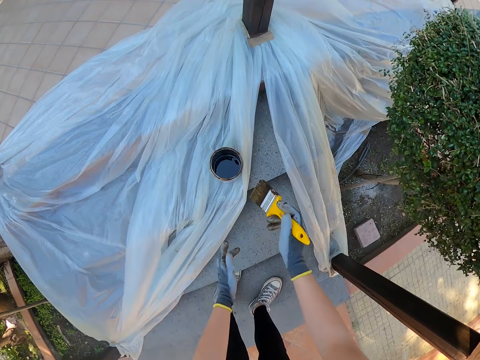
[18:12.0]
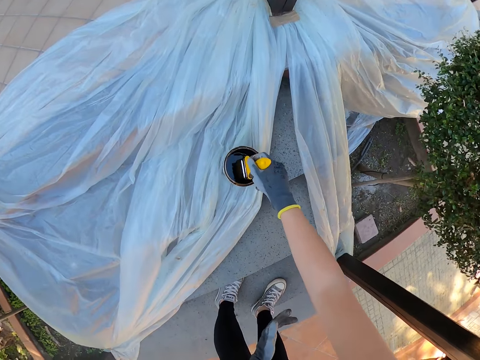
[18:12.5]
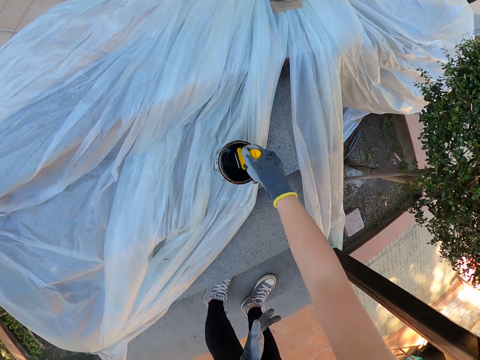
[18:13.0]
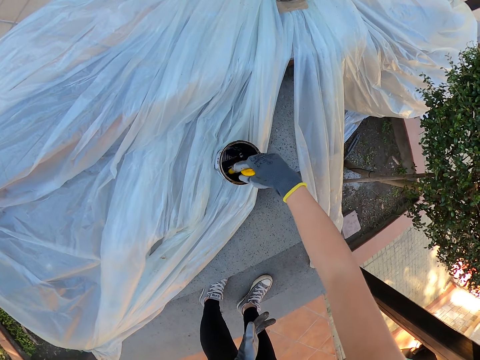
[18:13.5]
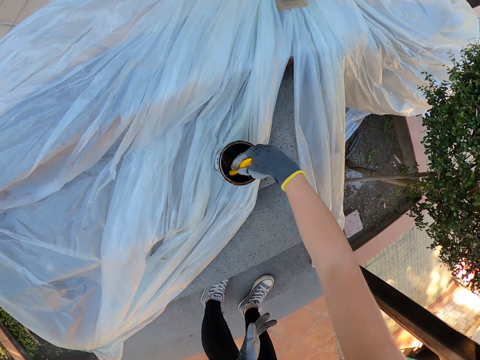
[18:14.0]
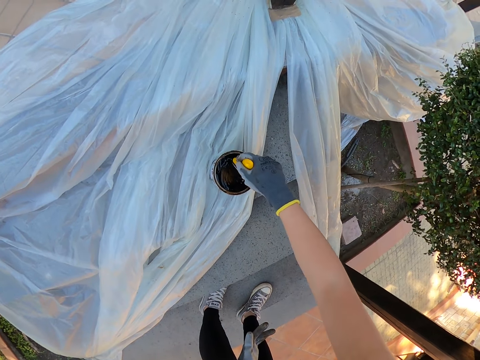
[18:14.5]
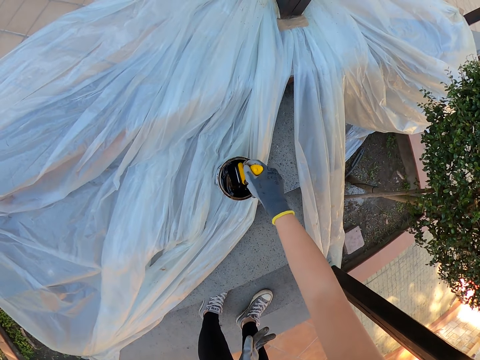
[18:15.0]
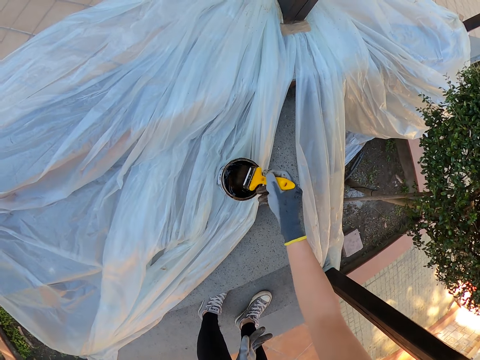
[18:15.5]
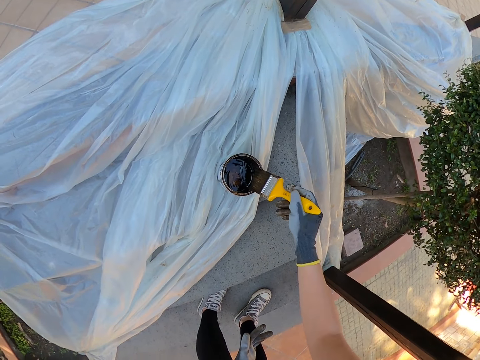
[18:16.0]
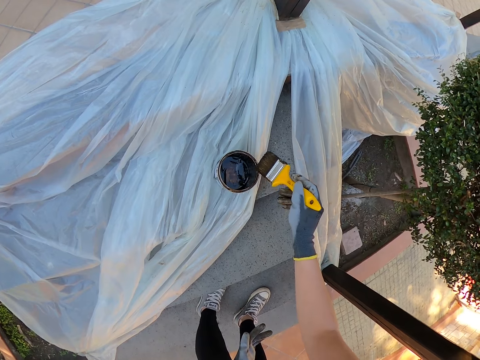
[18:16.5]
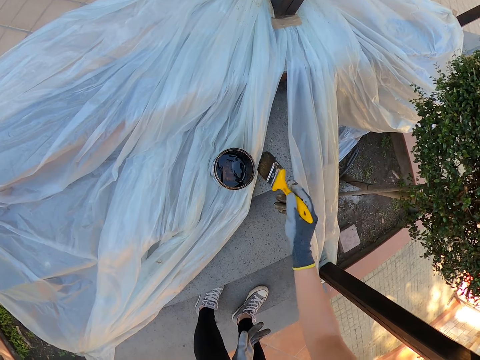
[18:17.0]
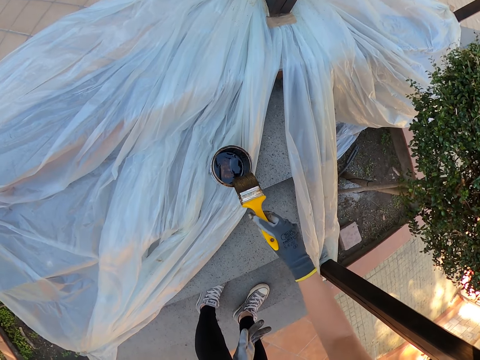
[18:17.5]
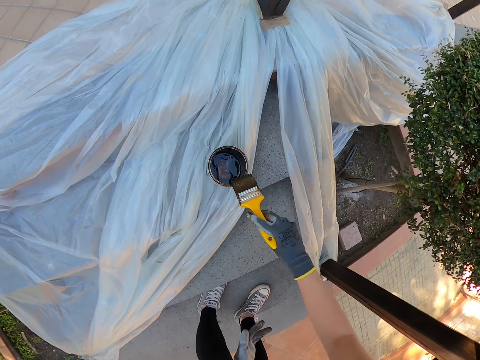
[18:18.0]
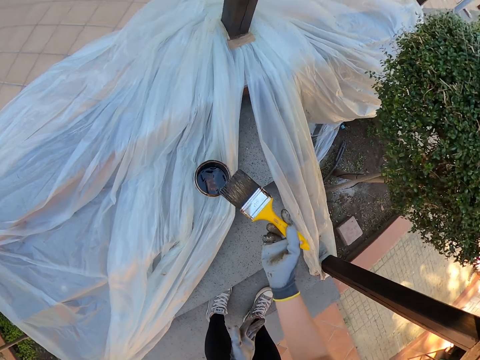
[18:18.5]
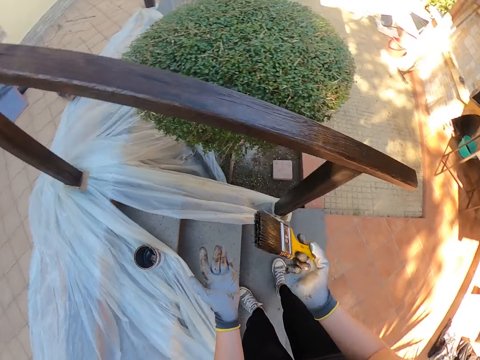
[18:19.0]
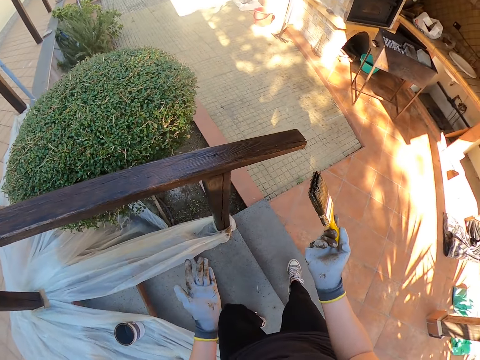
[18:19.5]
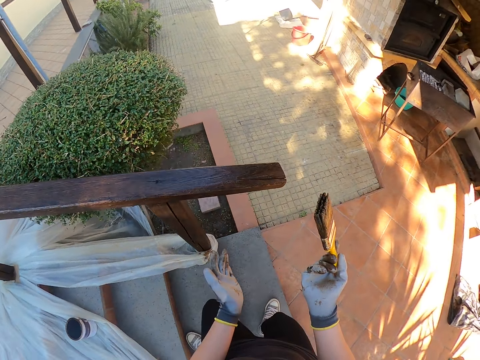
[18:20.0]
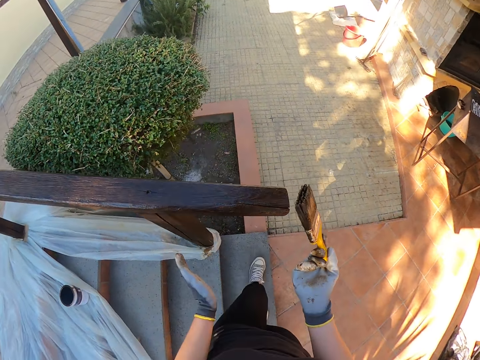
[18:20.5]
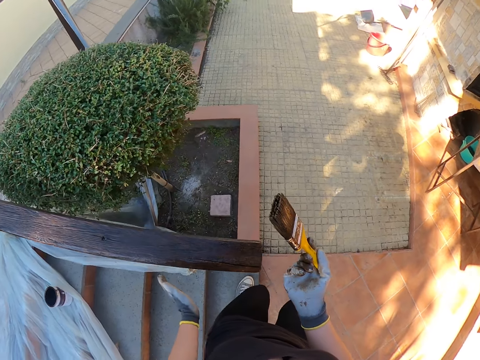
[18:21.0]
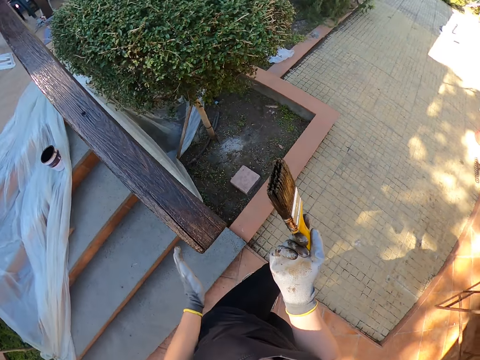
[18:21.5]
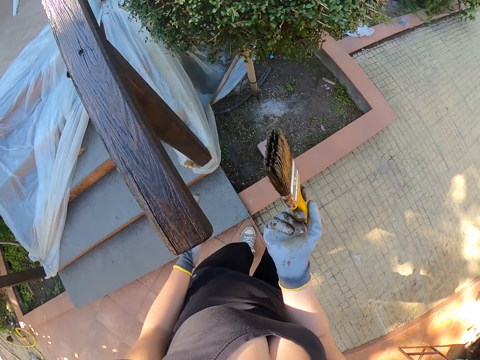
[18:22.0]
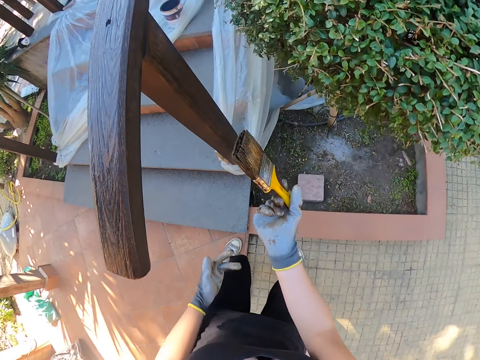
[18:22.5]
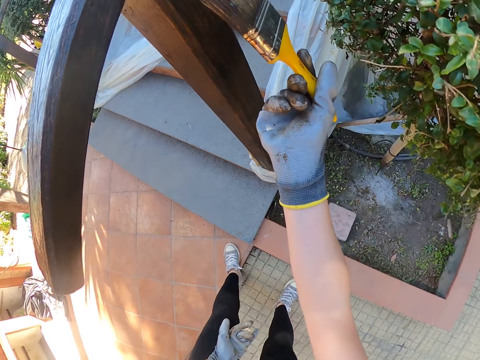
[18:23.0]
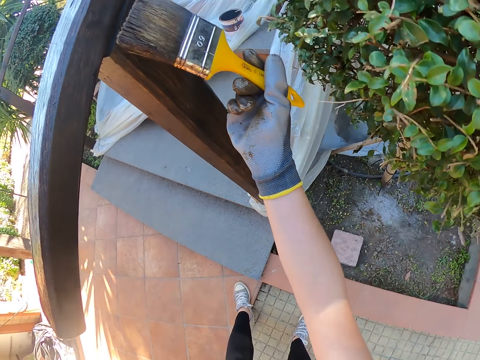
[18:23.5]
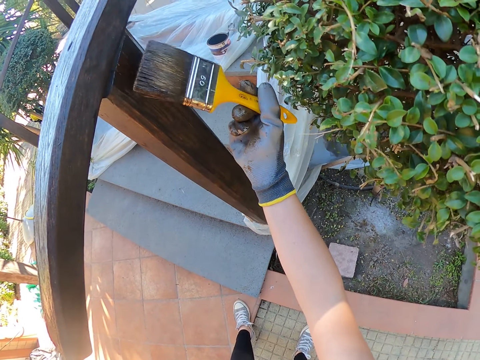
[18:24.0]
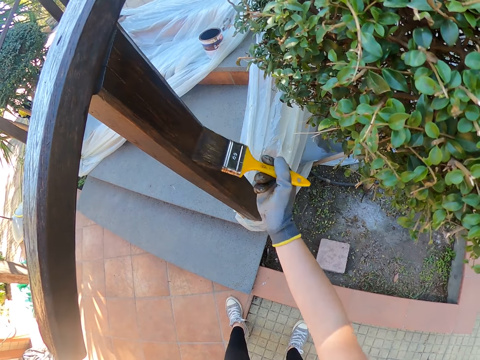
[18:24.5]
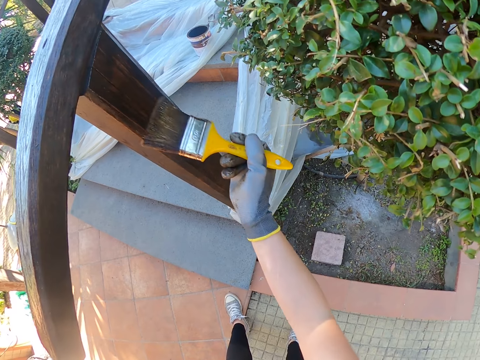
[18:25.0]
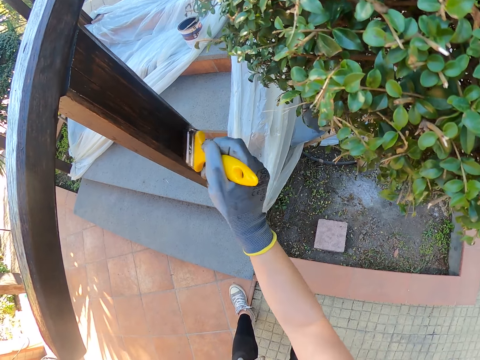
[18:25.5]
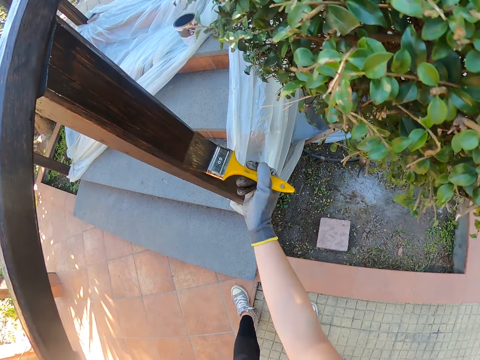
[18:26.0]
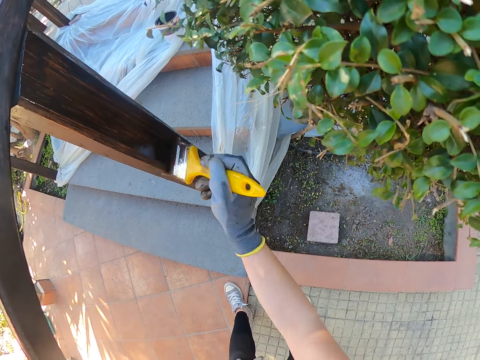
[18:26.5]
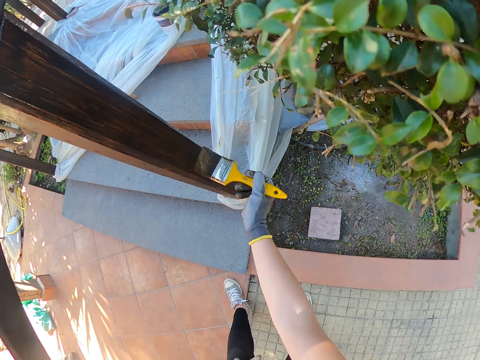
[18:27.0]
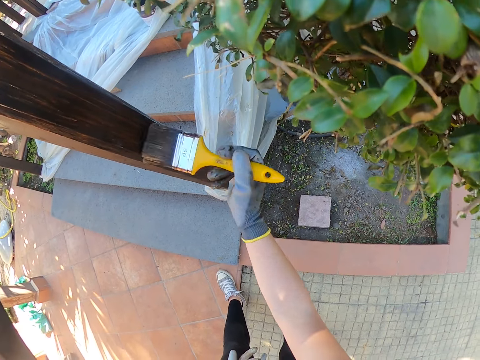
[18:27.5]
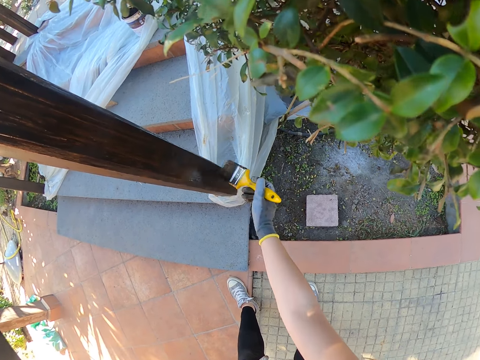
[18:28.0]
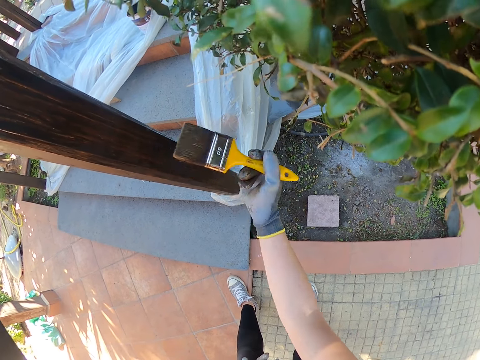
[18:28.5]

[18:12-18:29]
The camera wearer dips the paint brush in the can of paint. They wipe the brush on the can mouth. They walk down the stairs. They brush the newel post with the brush.

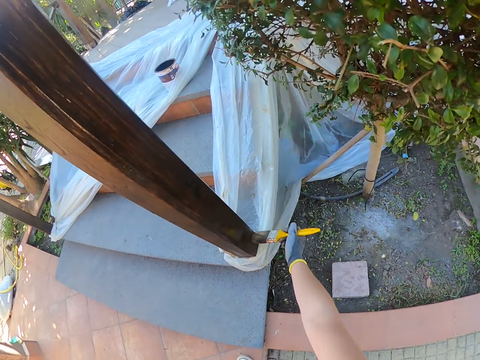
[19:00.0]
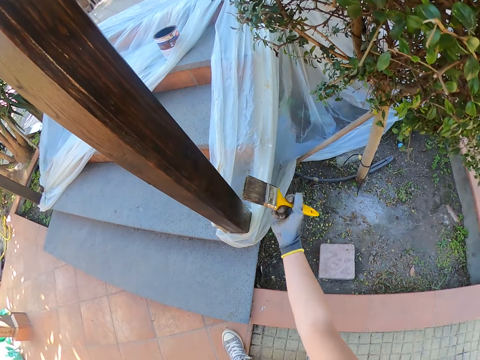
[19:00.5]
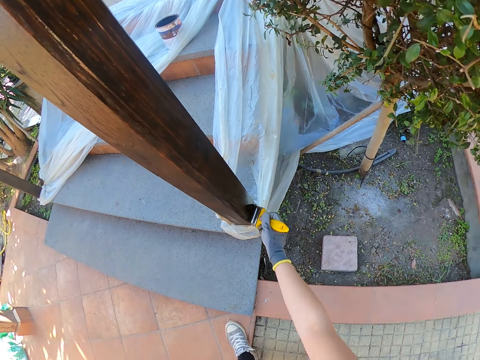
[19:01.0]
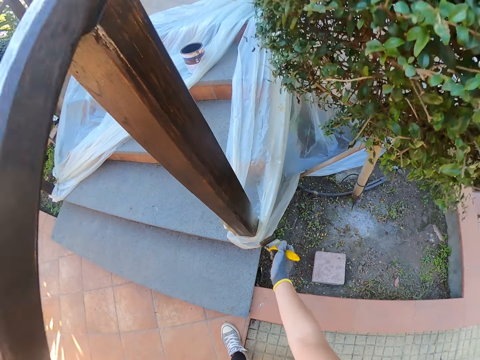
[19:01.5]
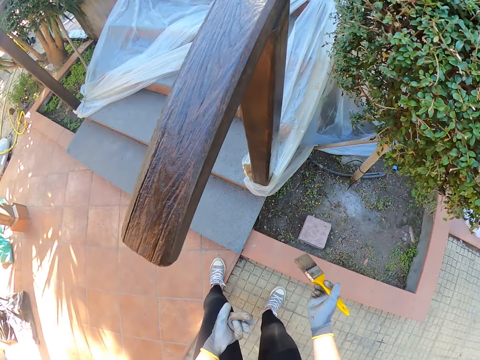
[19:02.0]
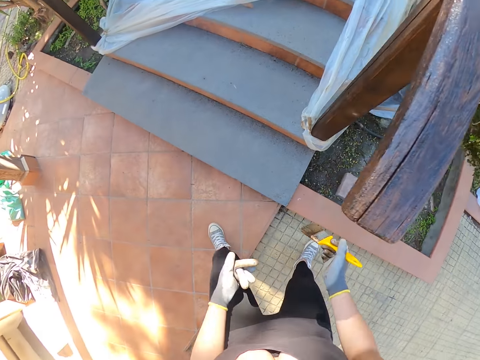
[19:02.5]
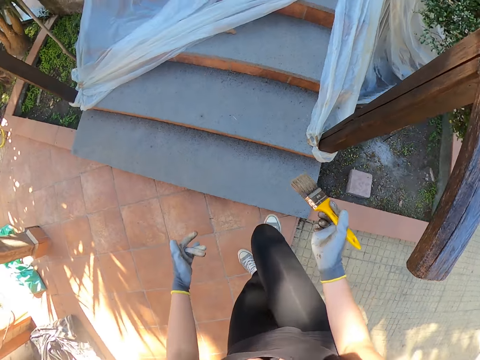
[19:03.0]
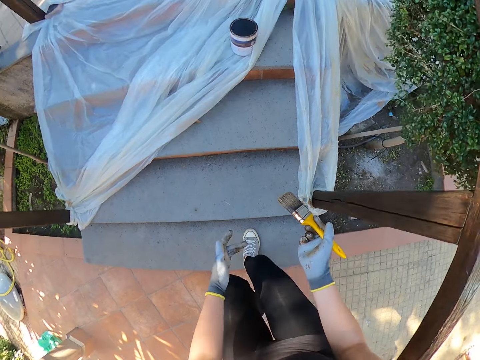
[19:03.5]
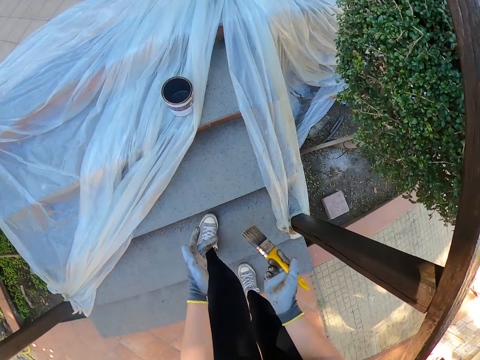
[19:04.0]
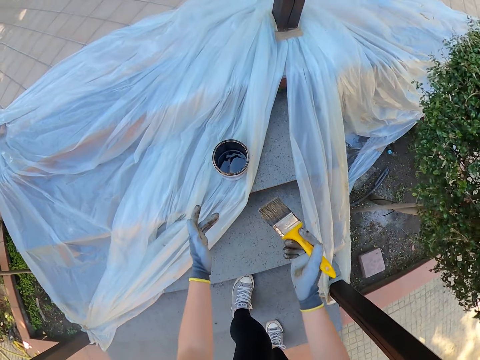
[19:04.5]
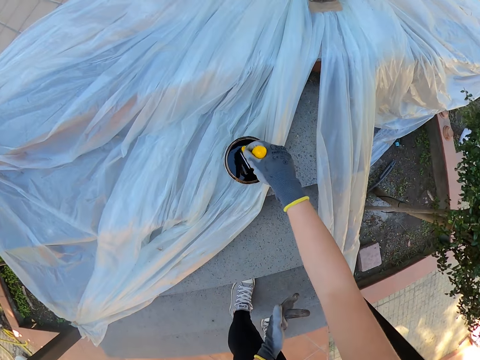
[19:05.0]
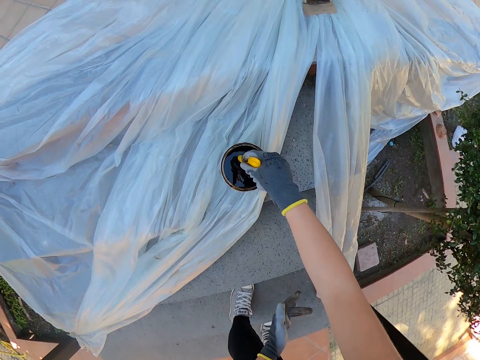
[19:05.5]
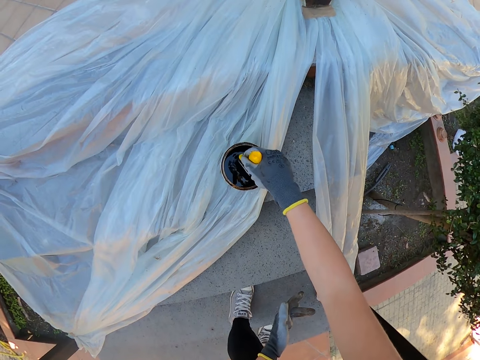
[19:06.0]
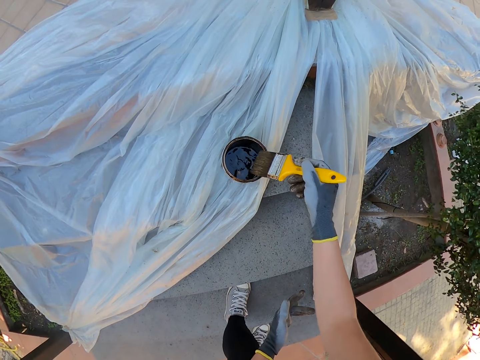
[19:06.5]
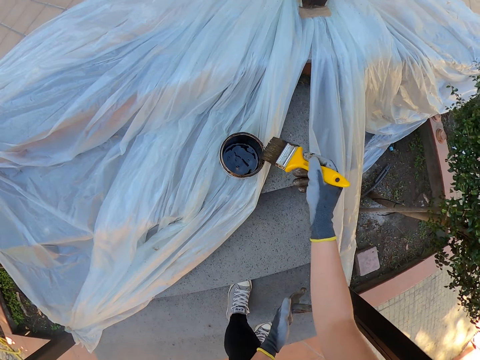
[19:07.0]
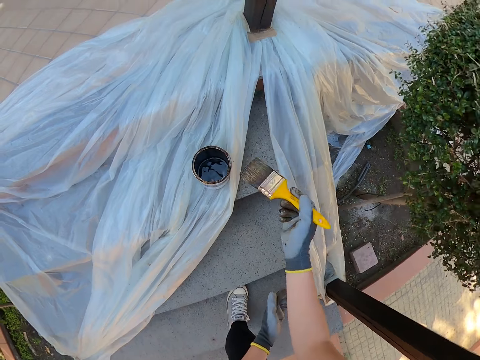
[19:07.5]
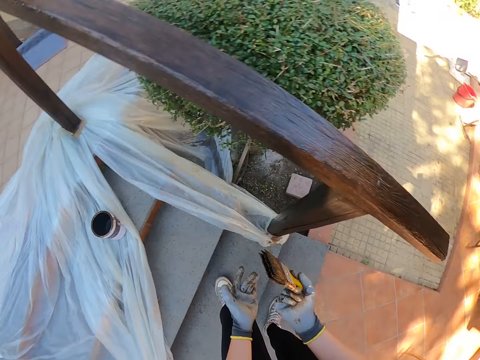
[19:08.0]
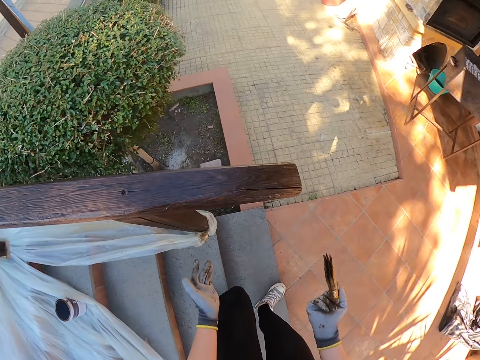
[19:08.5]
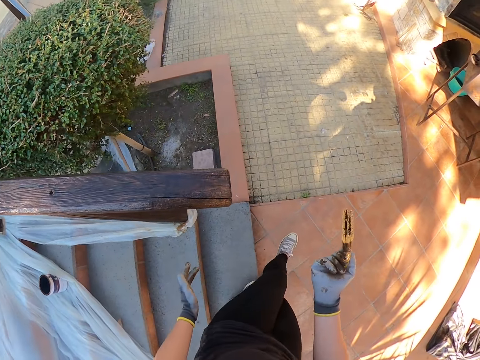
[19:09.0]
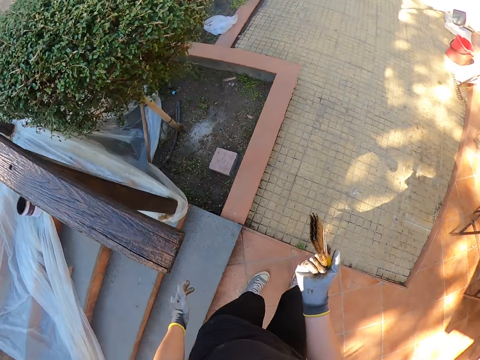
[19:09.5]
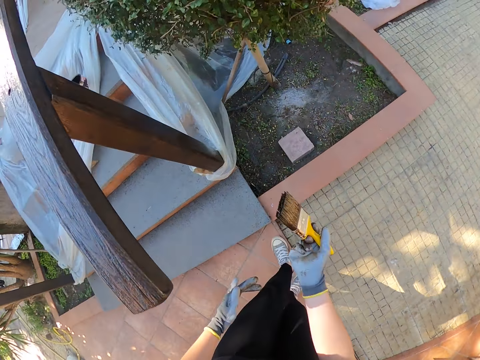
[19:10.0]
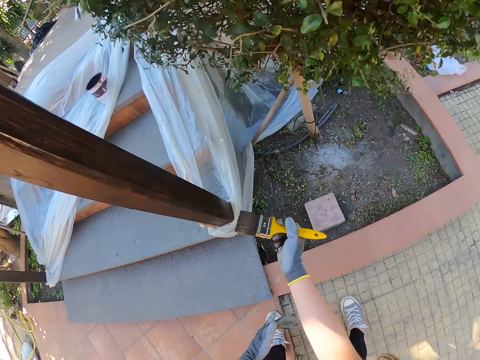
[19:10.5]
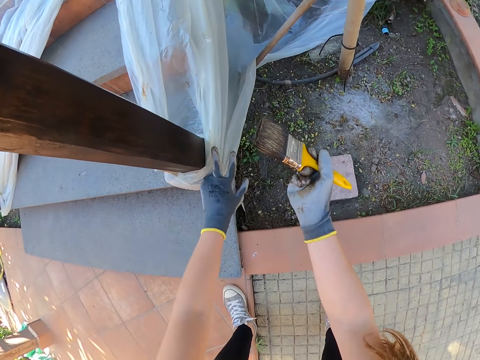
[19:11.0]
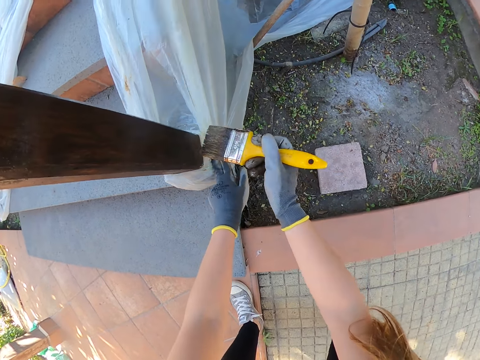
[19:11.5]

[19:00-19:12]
The camera wearer removes the brush from the newel post. He walks towards the paint can. He dips the brush in the paint can. He wipes the brush on the can mouth. He walks down the stairs. He squats for a while. He touches a polythene or nylon paper with his left hand. He moves the nylon paper.
